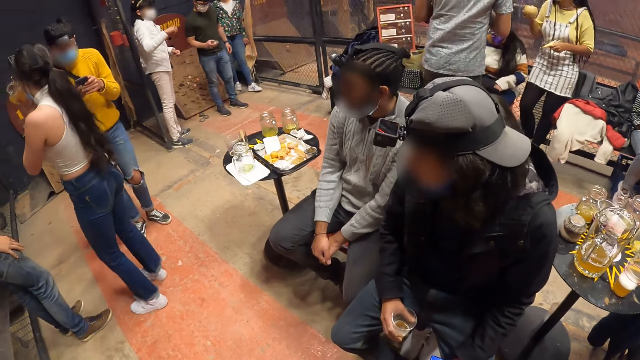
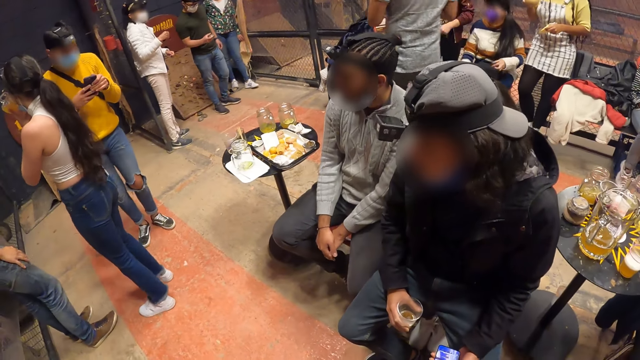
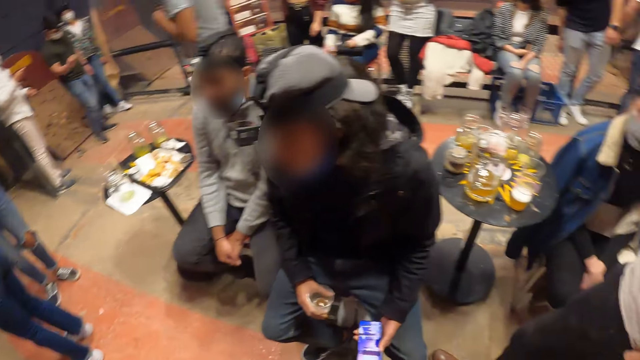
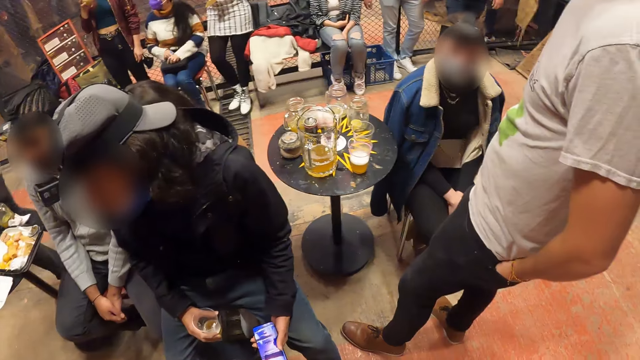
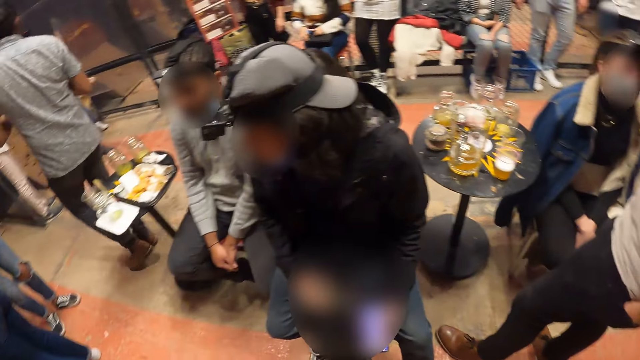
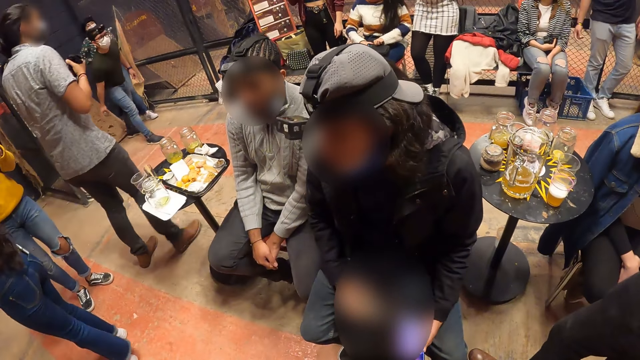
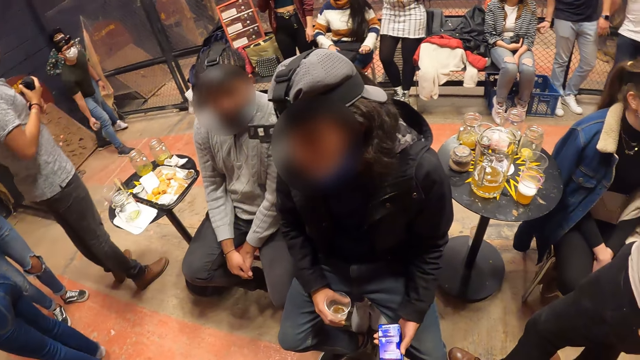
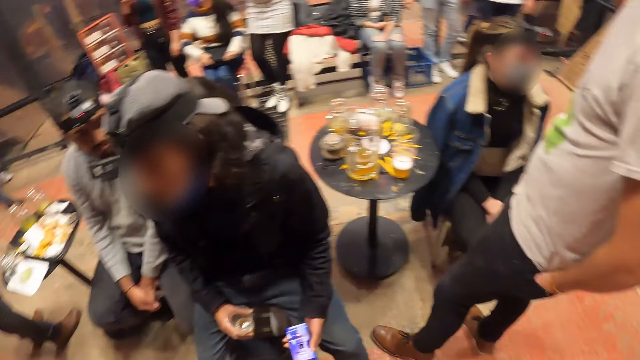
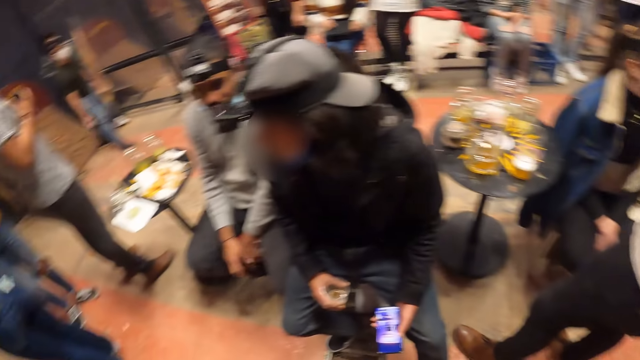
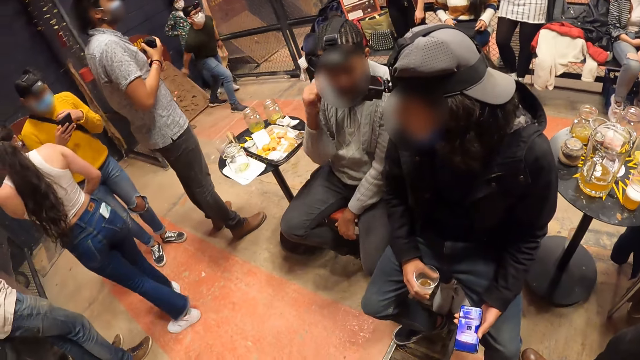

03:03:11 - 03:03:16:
The man operates a phone in his hand.

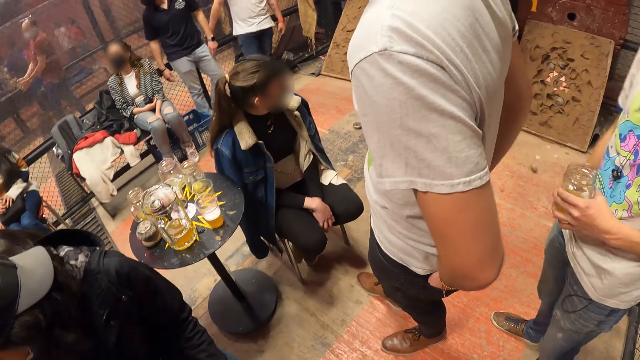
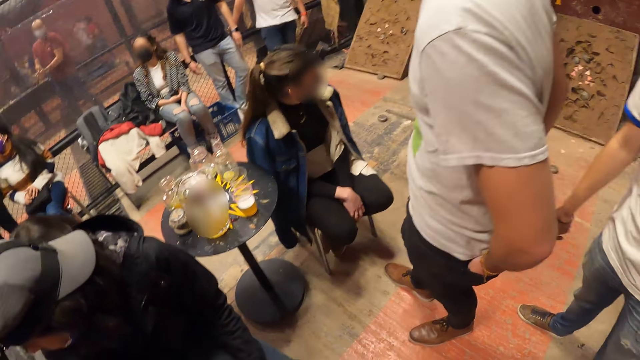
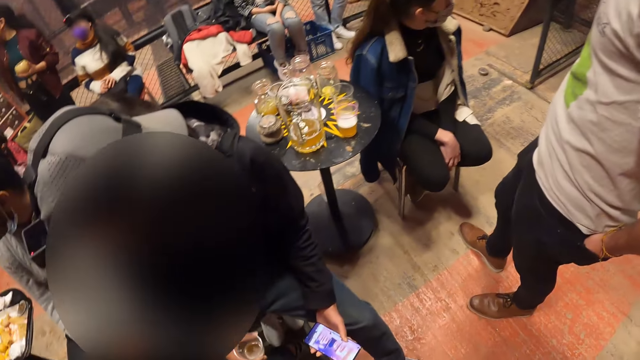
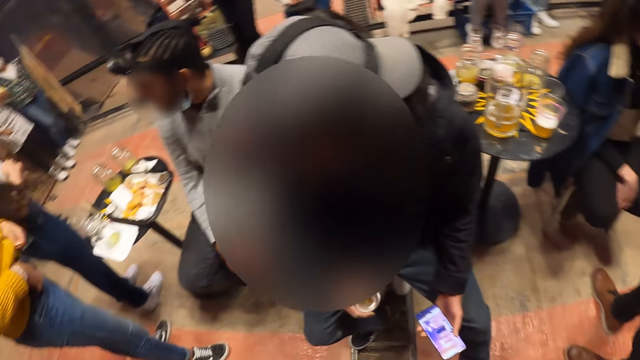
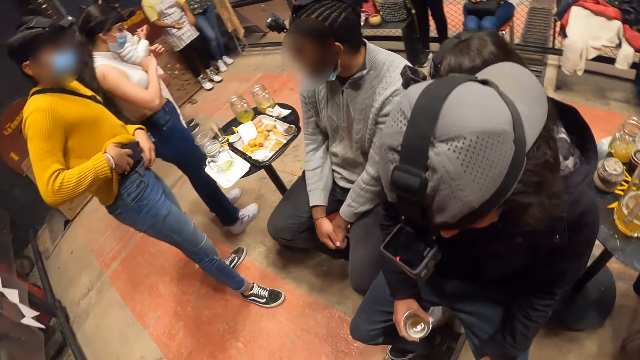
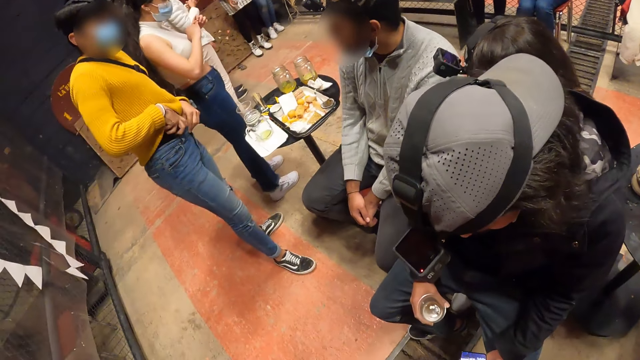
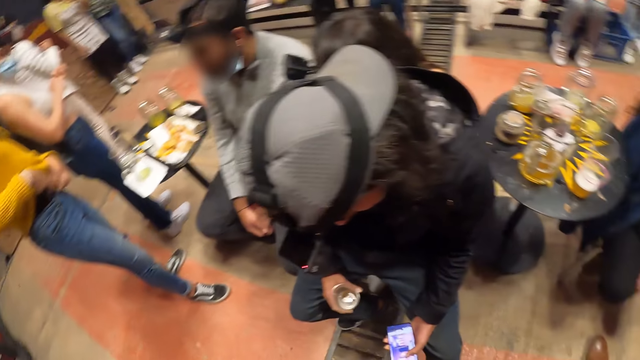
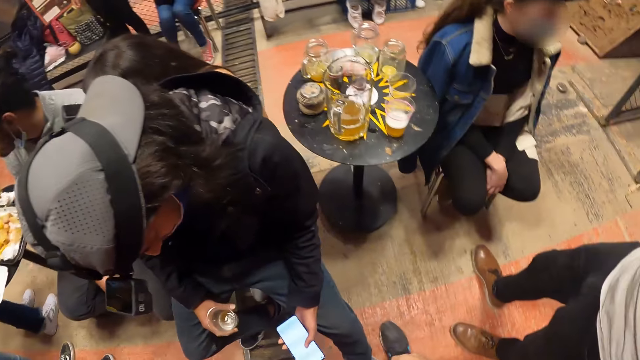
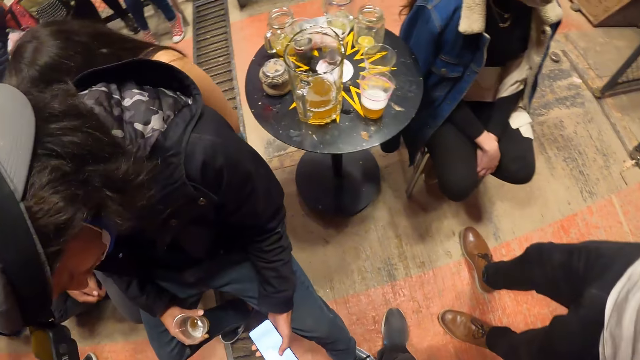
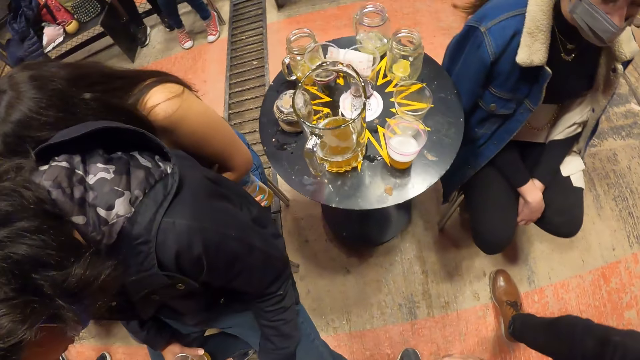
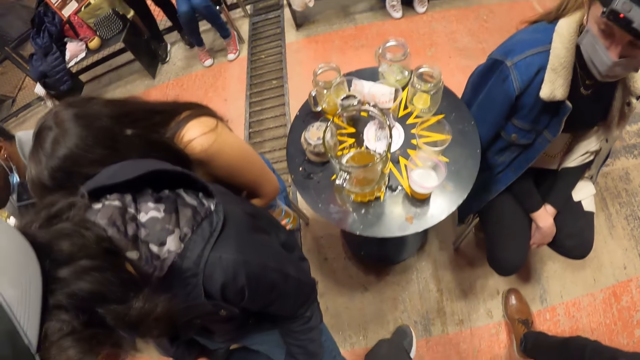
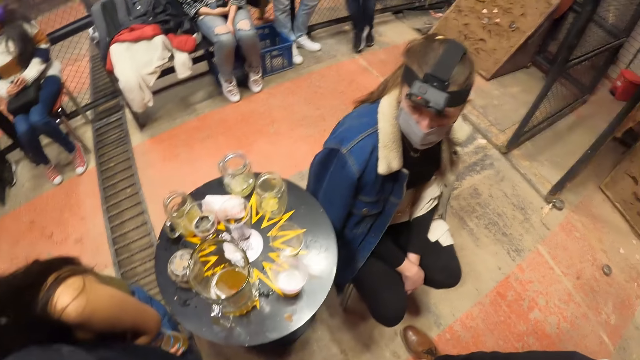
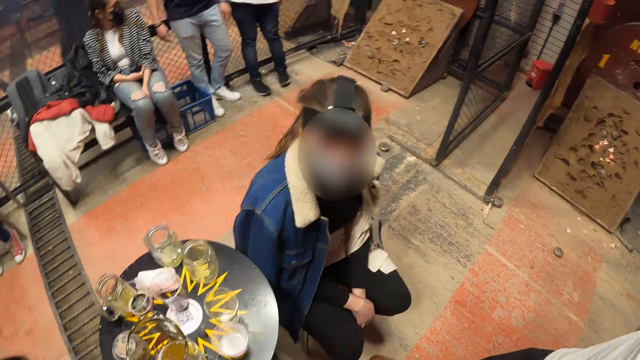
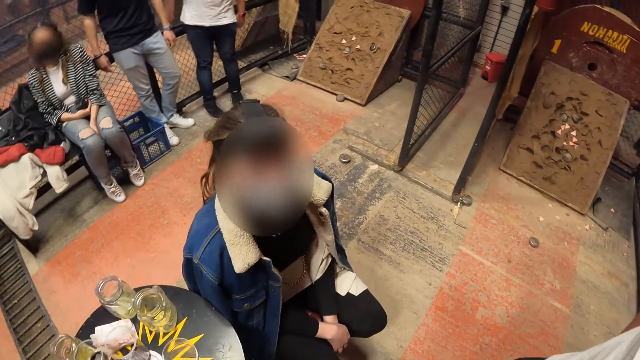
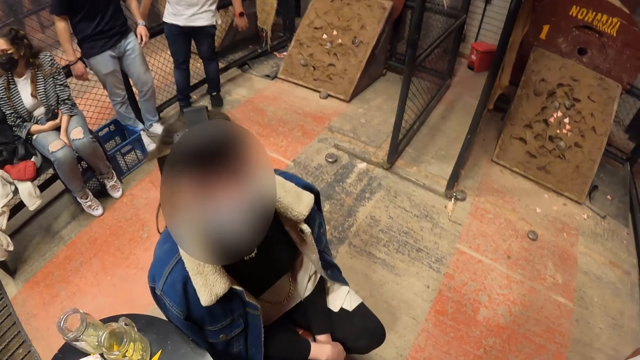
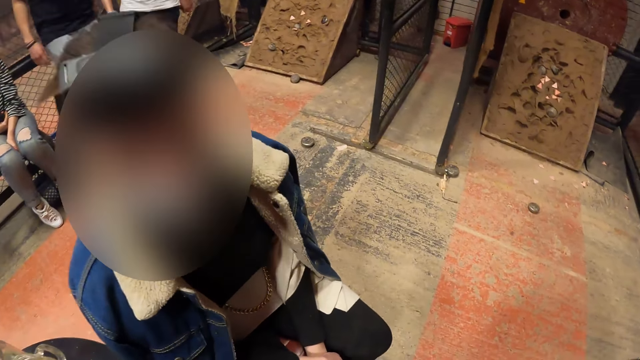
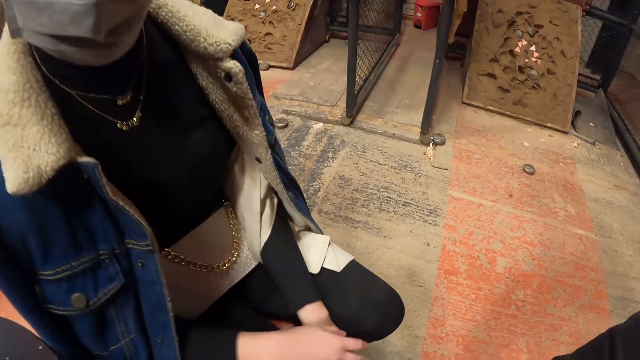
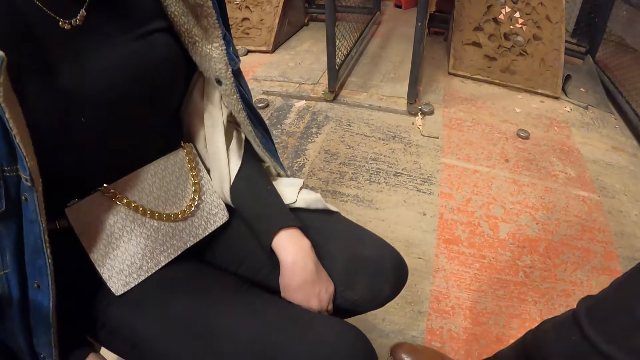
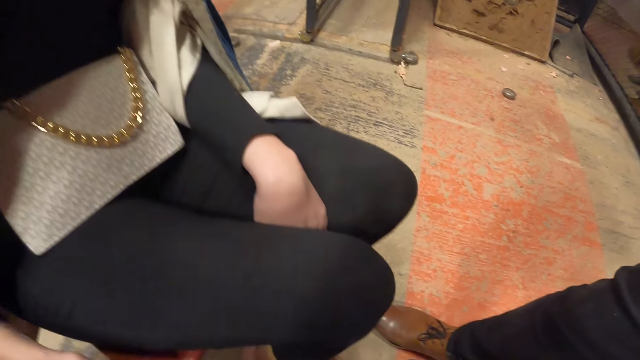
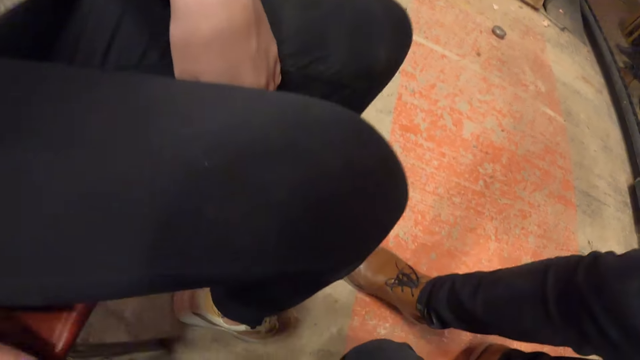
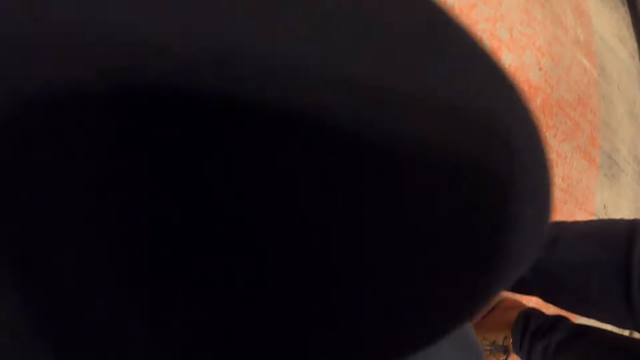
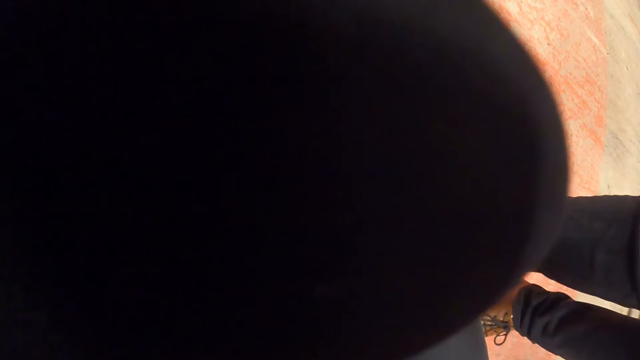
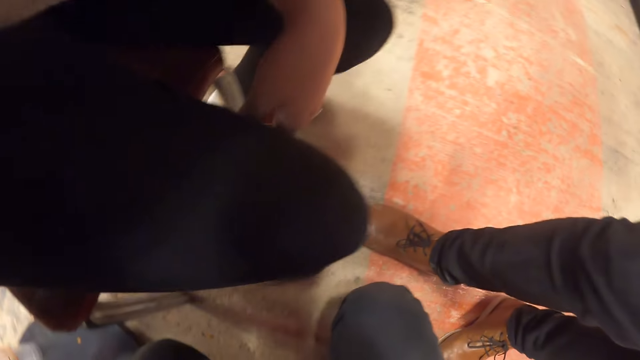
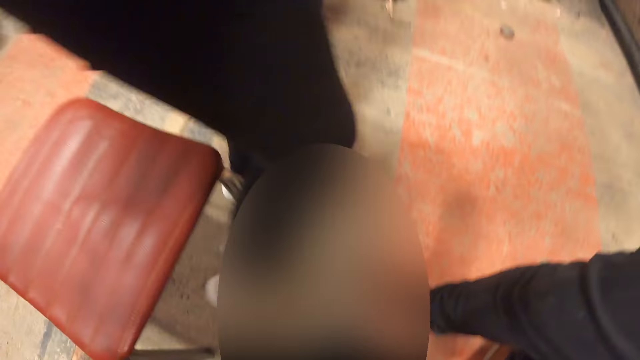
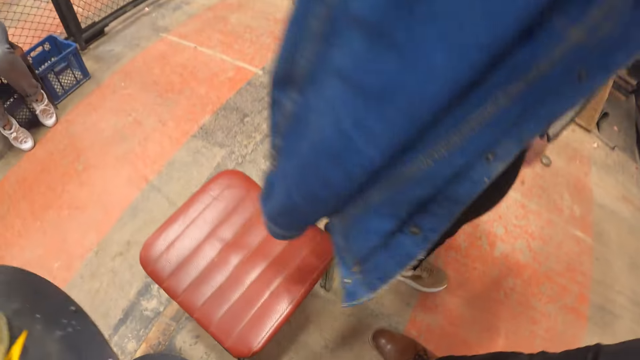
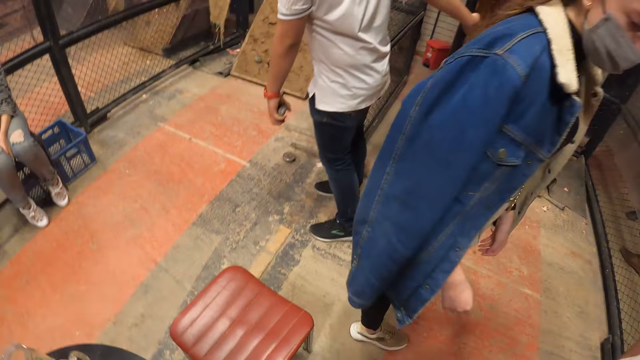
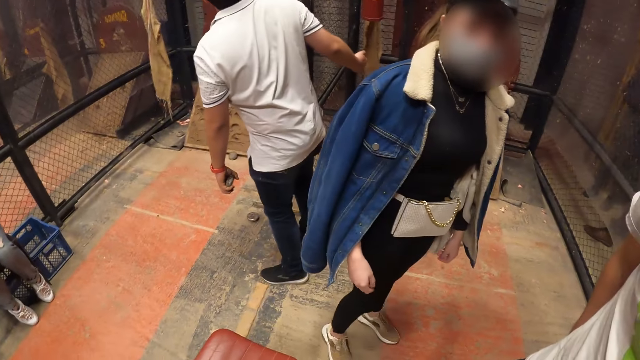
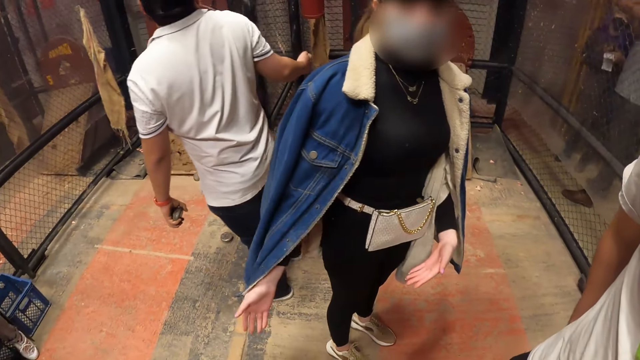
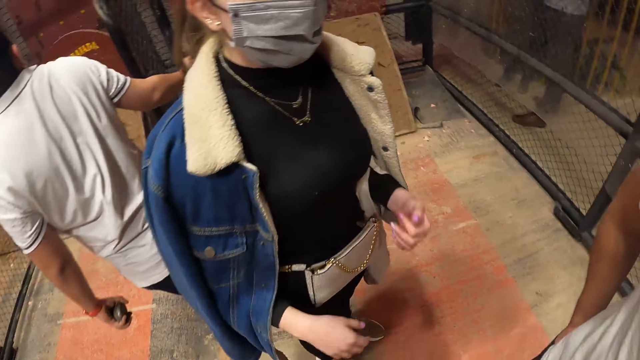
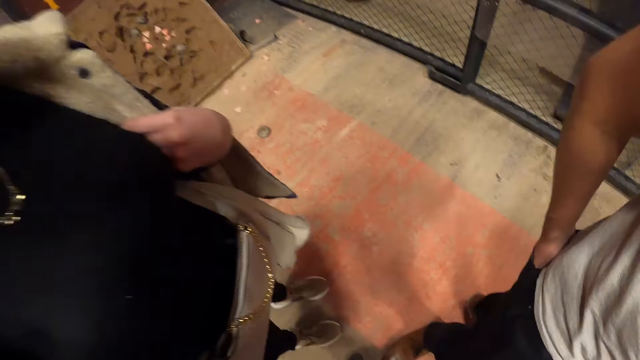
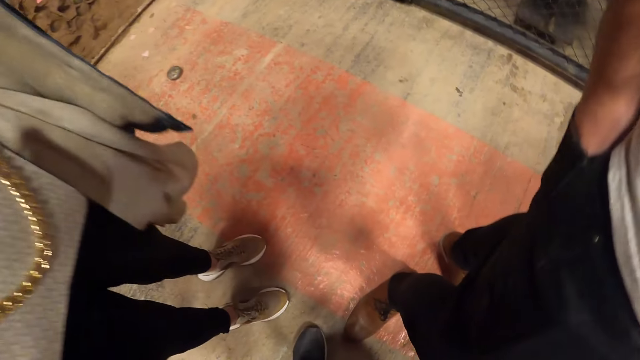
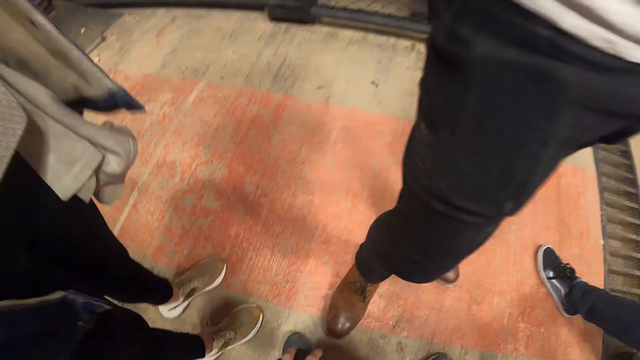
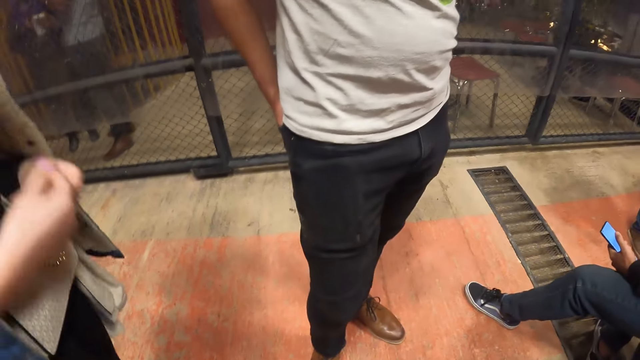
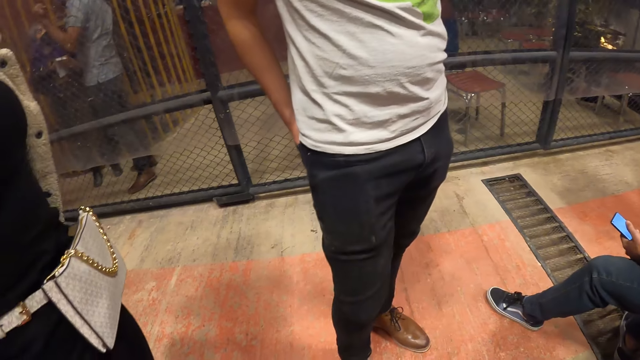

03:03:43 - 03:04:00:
The man keeps the phone in the pocket with his right hand. The camera wearer stands by the table. They interact with a woman. The woman stands up from a seat. She gesticulates with her hand. The camera wearer sits on a stool.
